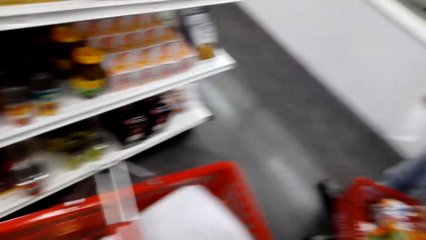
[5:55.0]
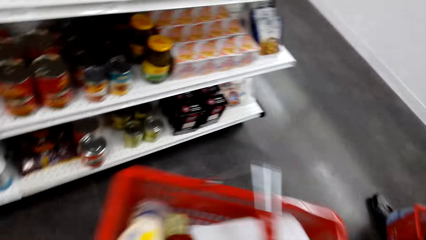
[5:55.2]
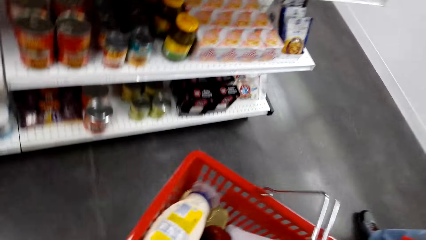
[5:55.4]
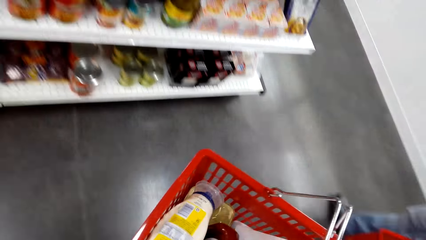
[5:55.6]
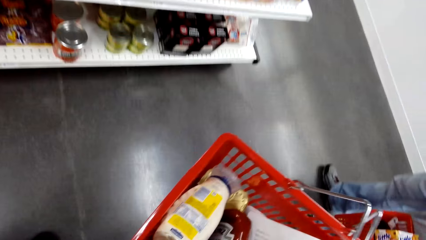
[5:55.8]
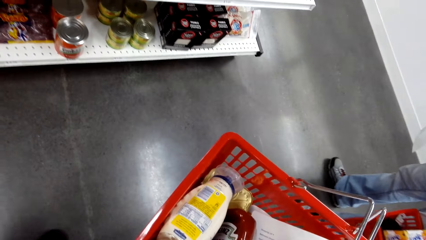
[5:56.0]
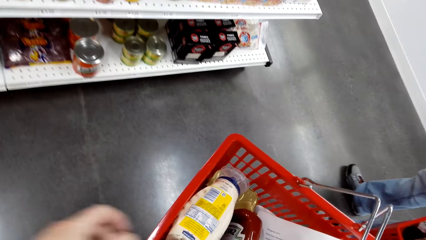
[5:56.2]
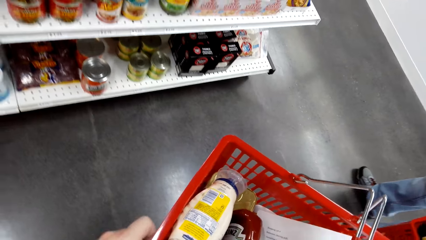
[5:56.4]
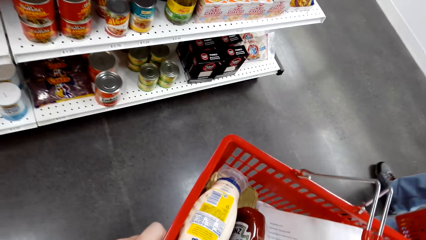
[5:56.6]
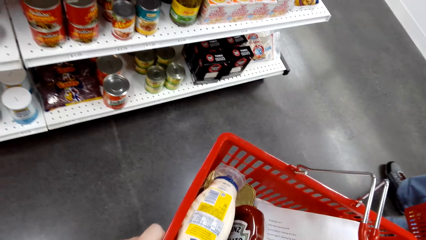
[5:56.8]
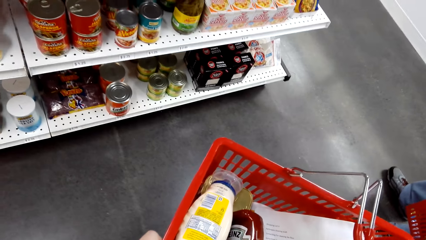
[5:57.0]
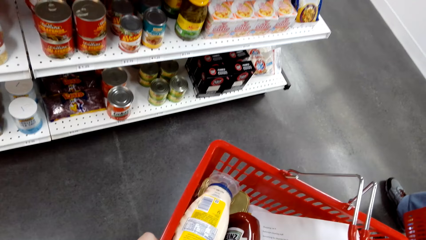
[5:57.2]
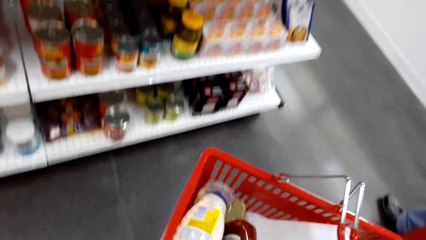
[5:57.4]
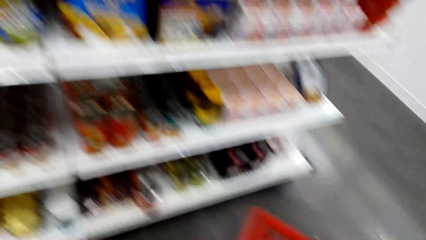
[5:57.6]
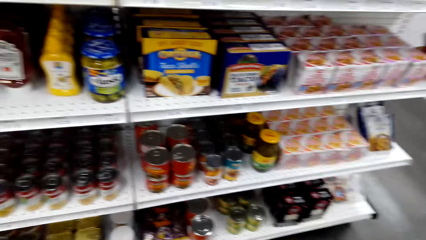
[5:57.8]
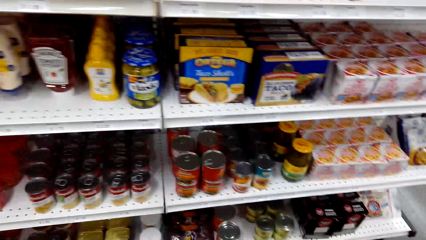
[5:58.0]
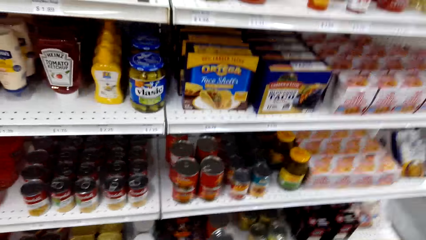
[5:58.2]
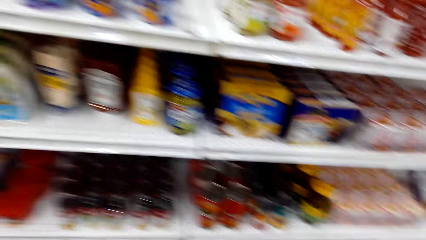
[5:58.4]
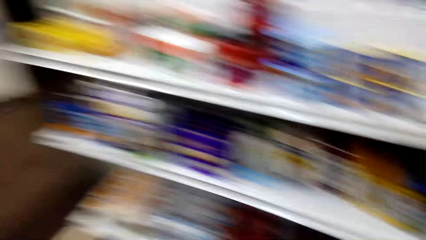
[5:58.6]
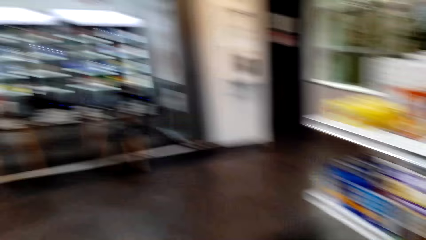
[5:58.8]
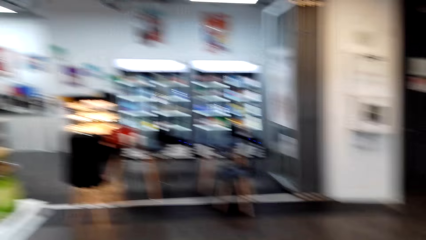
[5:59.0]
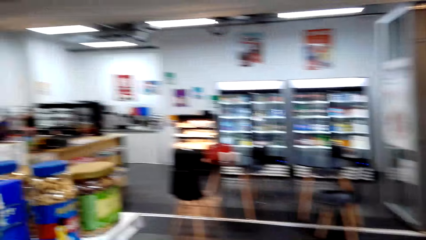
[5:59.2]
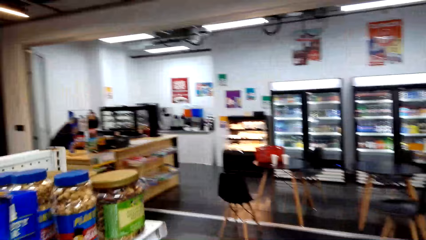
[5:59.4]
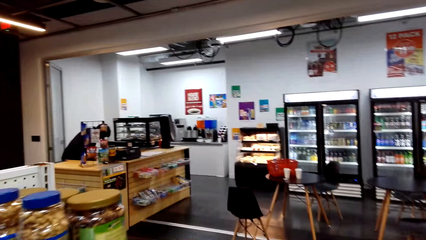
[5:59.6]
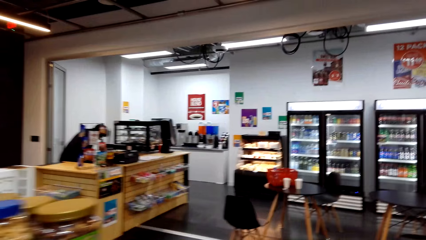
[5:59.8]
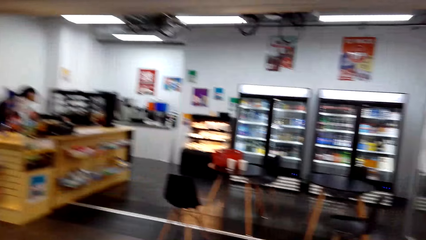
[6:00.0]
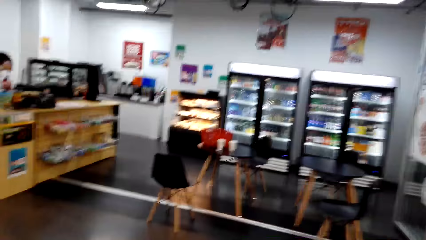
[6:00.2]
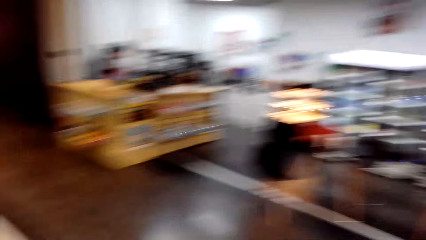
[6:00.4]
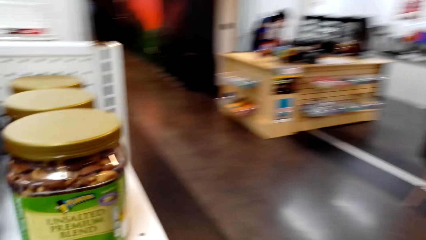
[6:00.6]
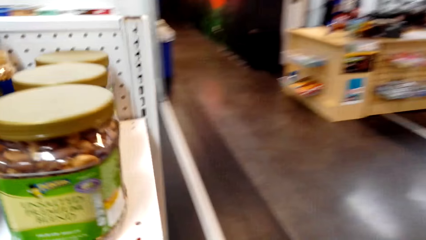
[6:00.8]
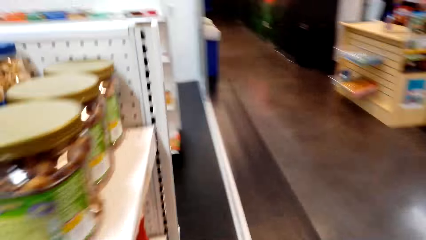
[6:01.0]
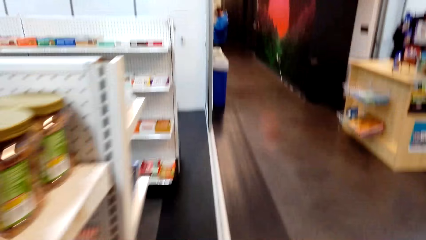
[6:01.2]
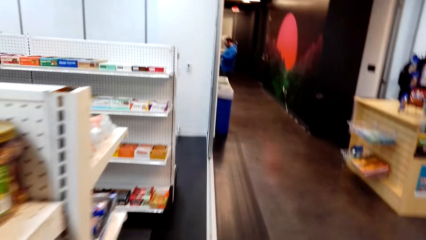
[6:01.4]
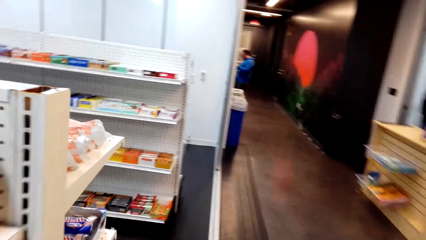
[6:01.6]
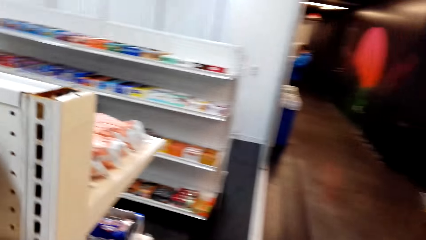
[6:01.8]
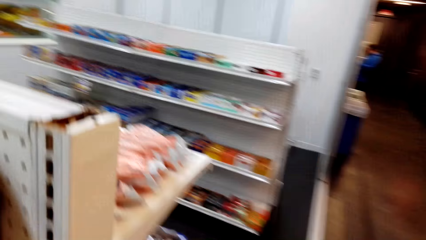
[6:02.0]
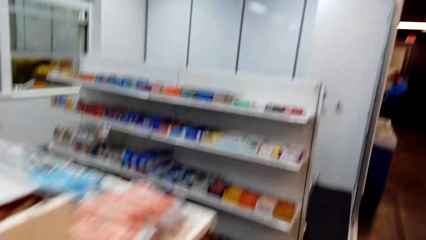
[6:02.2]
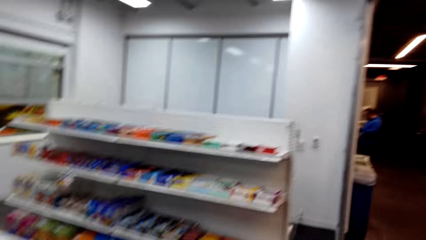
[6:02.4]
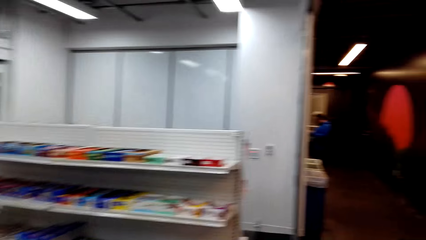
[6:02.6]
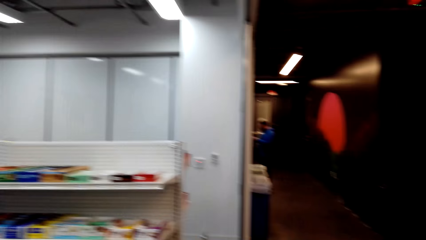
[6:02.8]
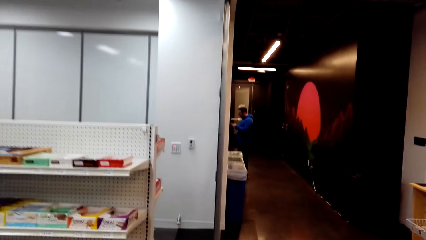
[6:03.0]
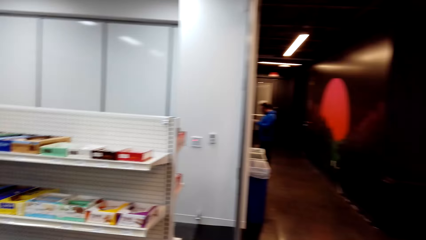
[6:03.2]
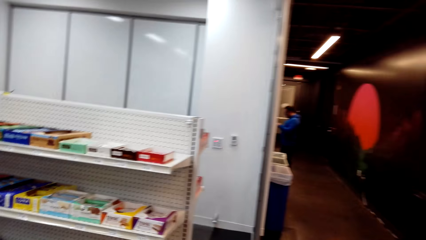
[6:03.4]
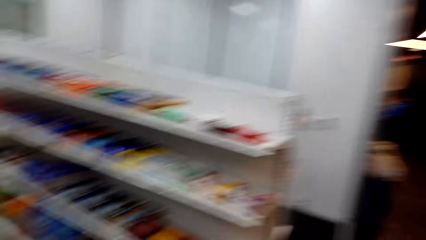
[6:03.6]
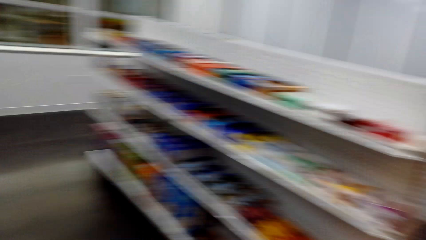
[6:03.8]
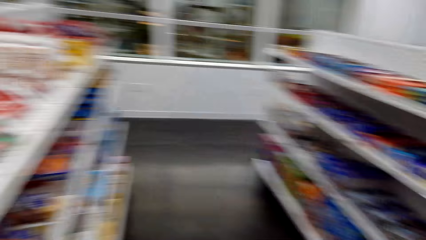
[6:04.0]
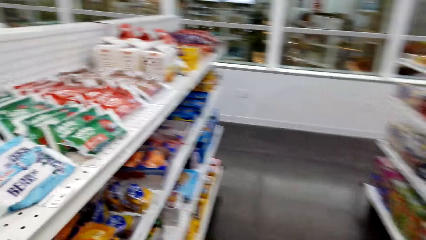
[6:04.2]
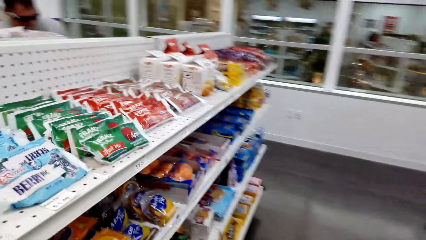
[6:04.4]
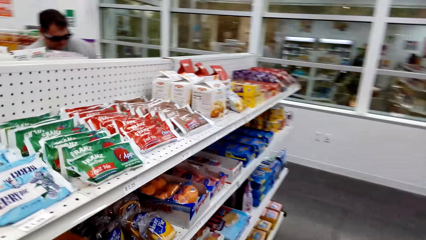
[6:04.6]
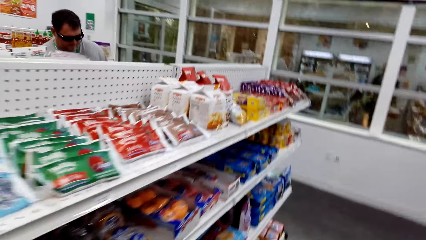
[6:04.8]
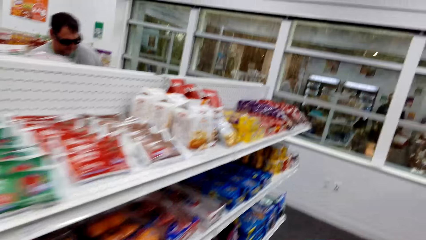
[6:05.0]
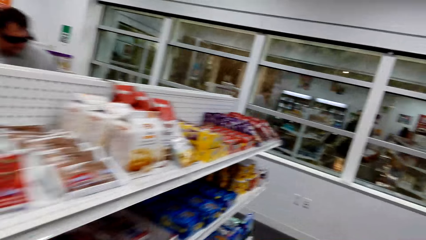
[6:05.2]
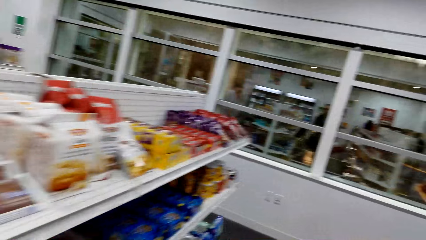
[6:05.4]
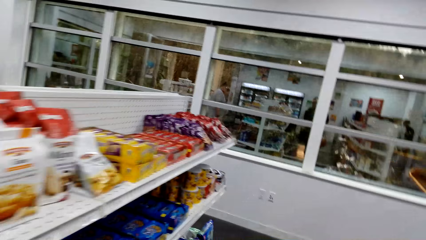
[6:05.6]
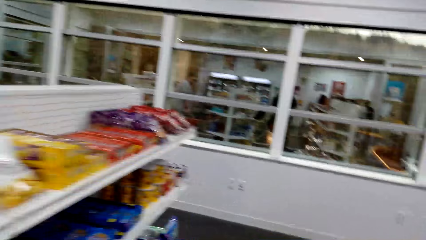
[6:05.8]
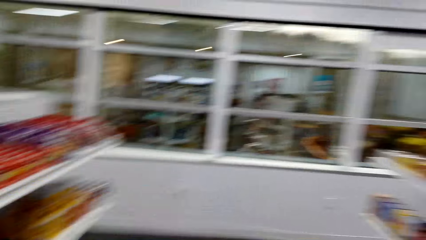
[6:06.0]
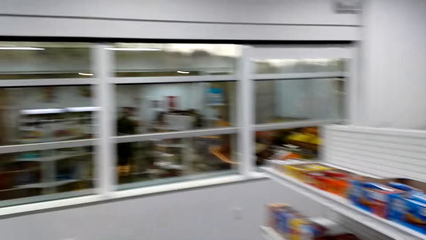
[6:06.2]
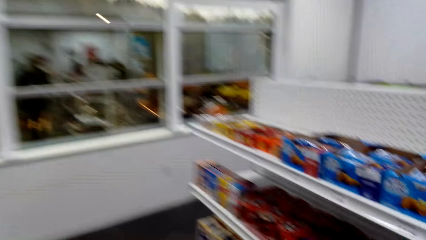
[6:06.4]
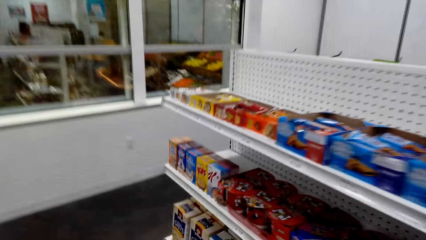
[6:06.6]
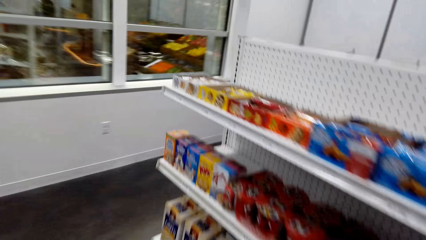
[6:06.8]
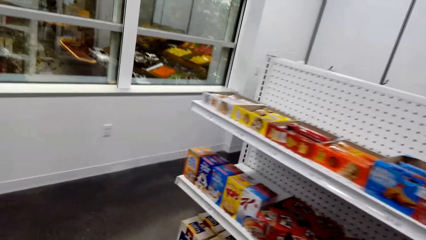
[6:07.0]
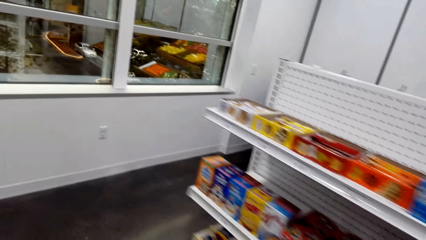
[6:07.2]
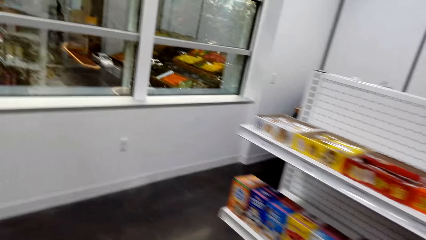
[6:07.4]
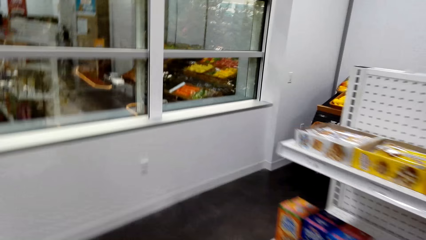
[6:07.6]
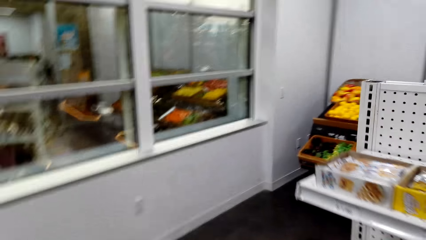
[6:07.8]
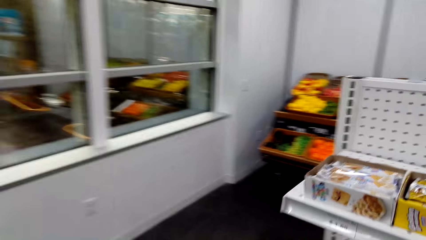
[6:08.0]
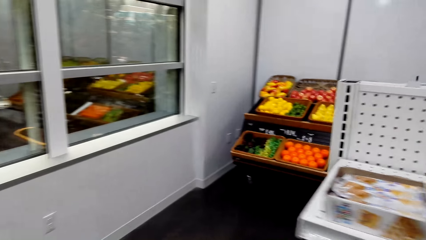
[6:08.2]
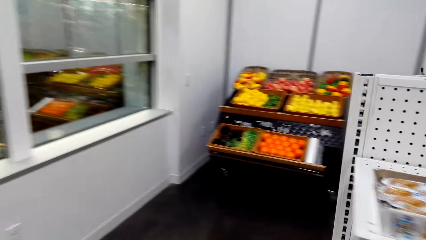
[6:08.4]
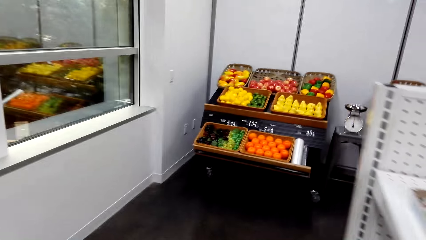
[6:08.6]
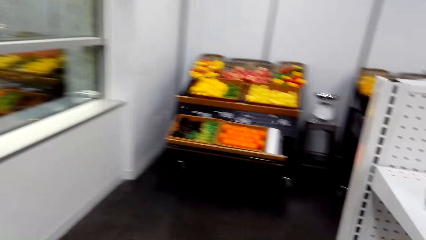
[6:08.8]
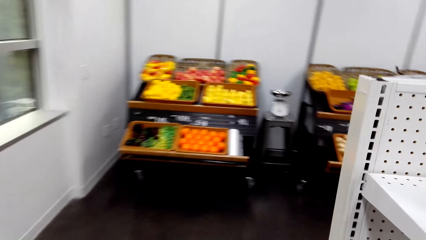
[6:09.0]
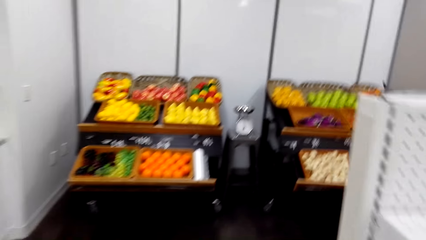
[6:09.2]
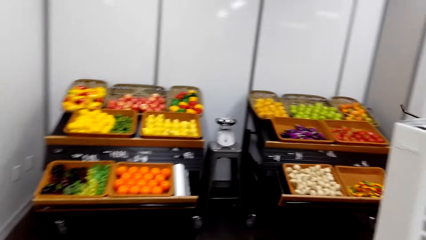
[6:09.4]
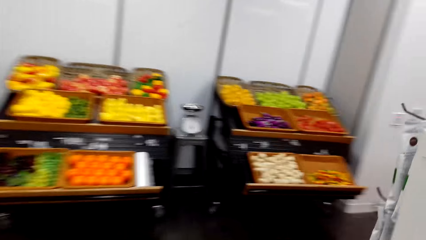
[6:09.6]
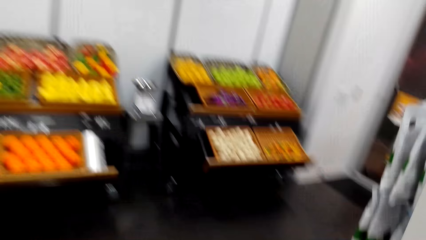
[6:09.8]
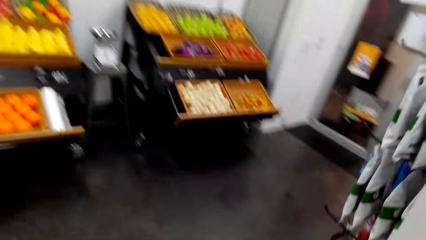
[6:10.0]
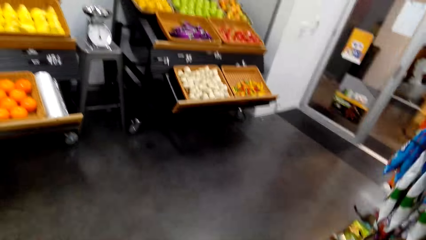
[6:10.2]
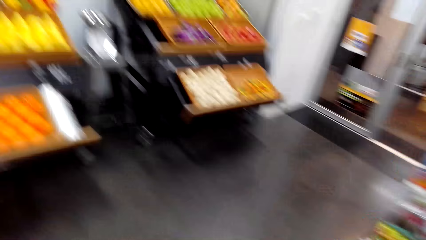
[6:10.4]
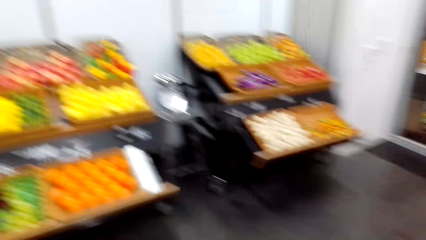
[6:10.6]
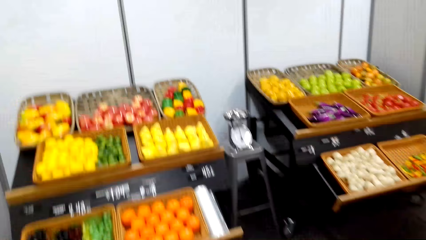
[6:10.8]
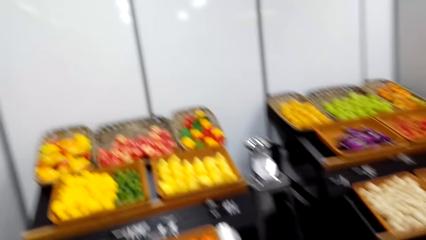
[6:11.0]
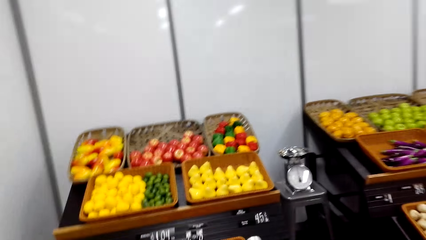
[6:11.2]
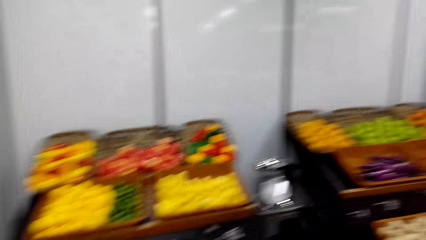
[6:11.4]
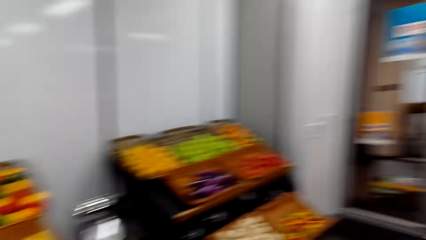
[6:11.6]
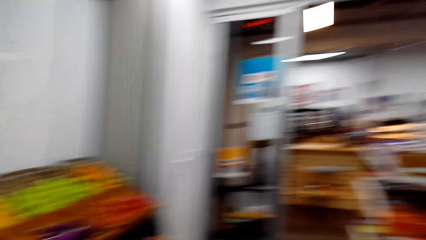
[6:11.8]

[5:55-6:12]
The camera wearer stares at the shelf. They walk in the supermarket. A man walks in the supermarket.
